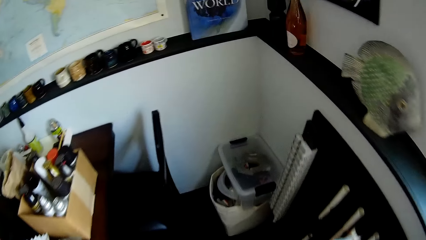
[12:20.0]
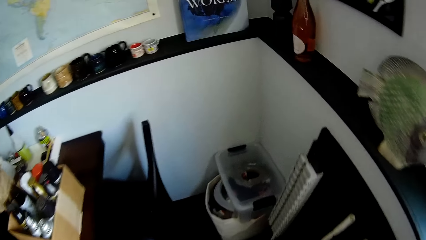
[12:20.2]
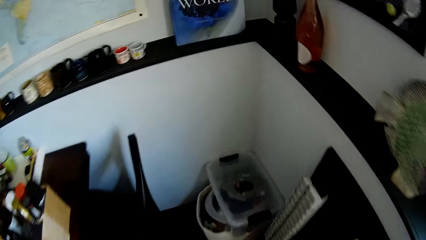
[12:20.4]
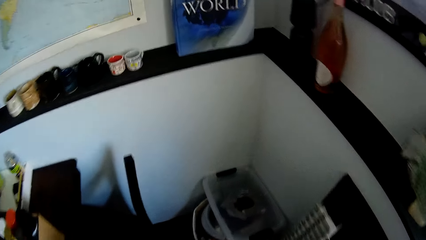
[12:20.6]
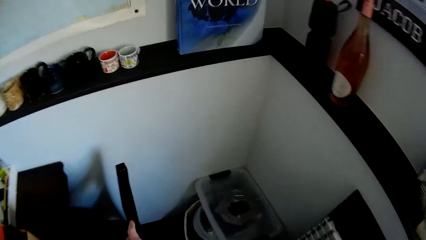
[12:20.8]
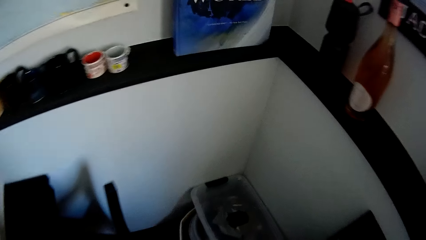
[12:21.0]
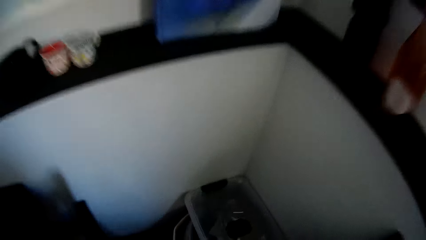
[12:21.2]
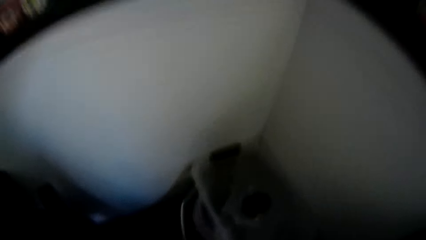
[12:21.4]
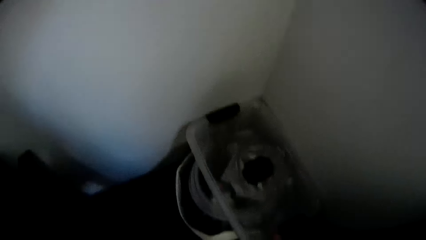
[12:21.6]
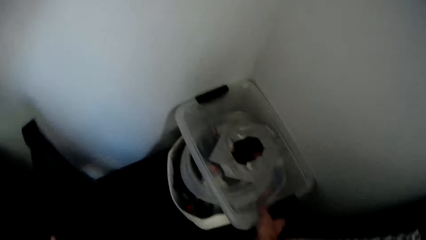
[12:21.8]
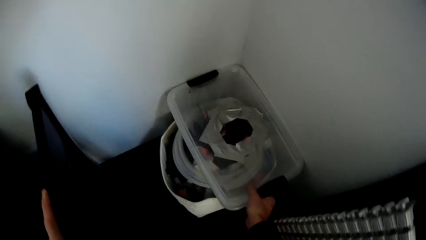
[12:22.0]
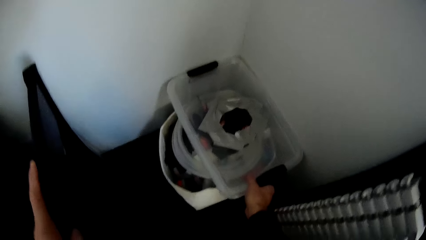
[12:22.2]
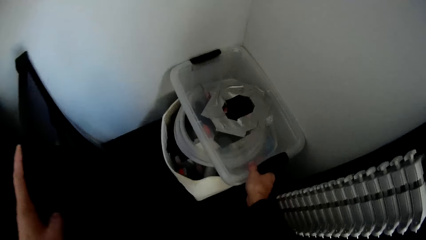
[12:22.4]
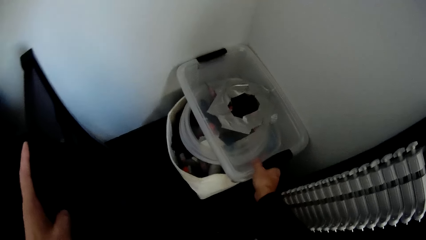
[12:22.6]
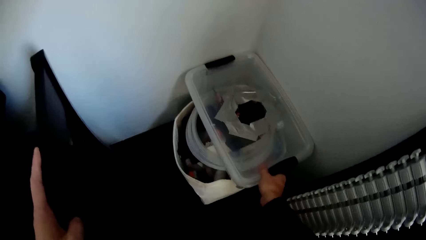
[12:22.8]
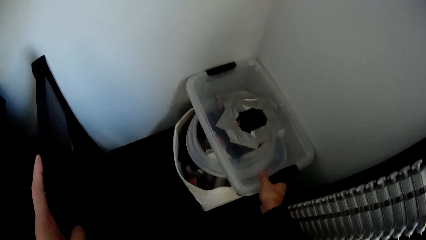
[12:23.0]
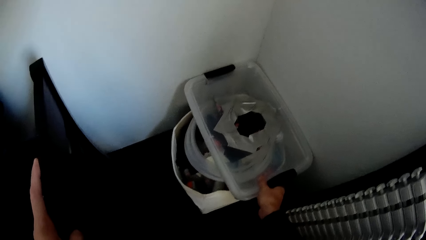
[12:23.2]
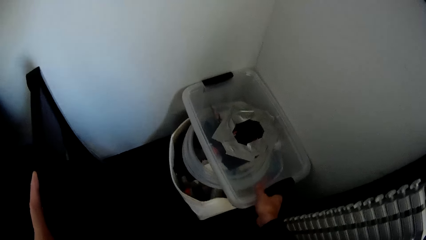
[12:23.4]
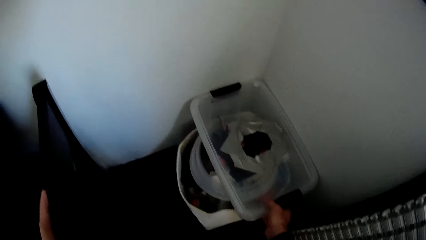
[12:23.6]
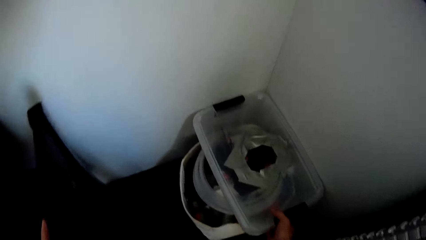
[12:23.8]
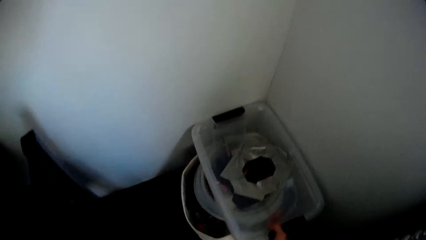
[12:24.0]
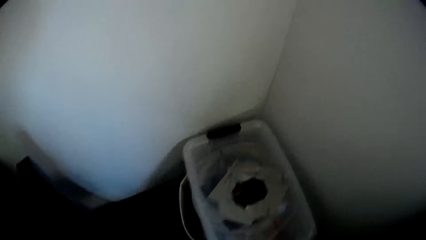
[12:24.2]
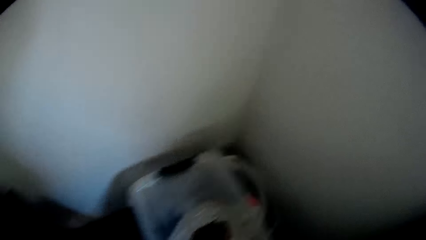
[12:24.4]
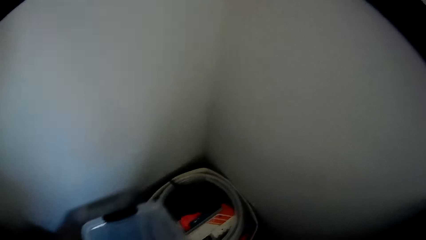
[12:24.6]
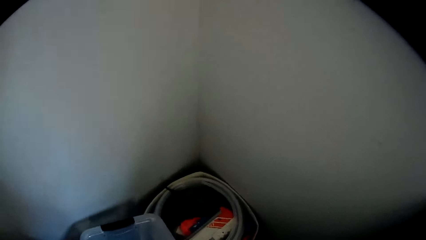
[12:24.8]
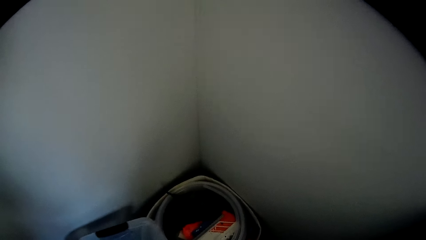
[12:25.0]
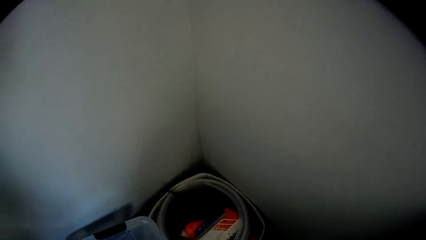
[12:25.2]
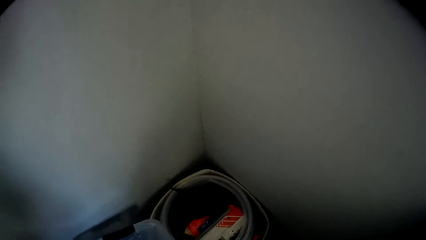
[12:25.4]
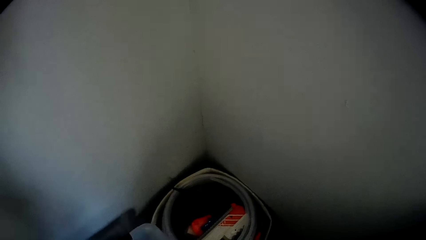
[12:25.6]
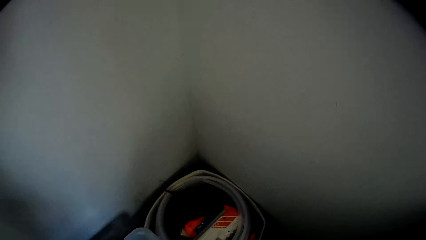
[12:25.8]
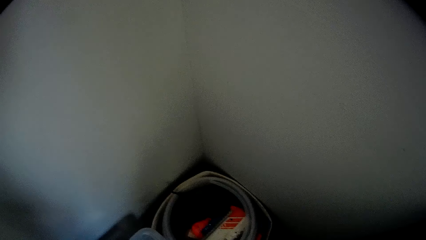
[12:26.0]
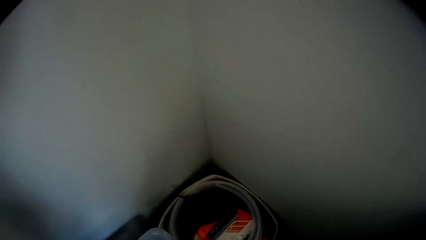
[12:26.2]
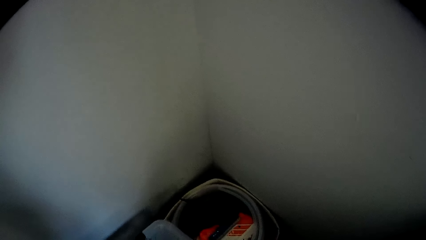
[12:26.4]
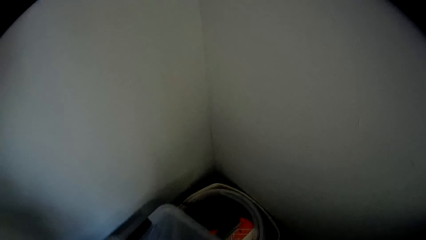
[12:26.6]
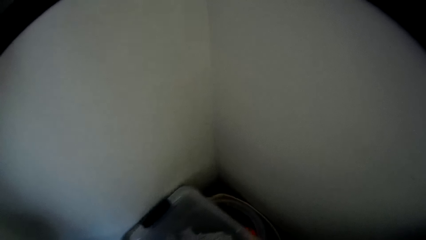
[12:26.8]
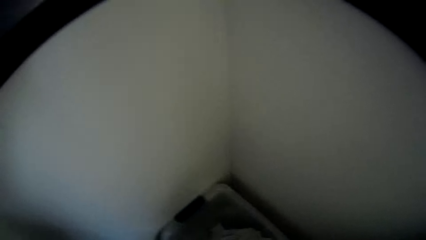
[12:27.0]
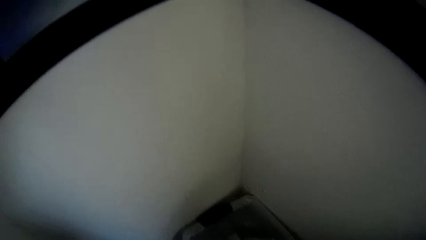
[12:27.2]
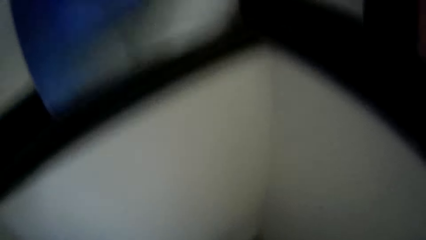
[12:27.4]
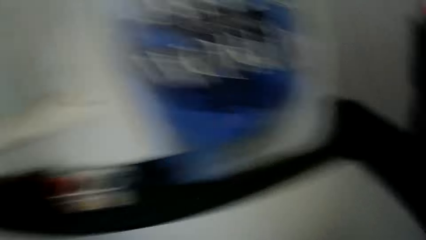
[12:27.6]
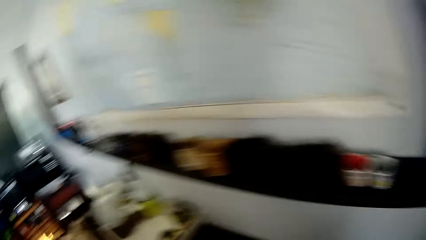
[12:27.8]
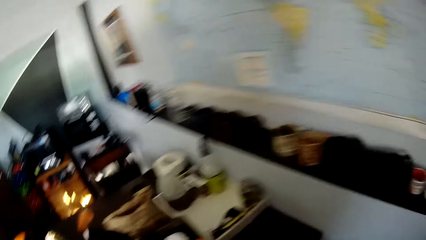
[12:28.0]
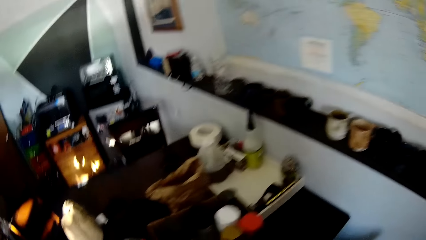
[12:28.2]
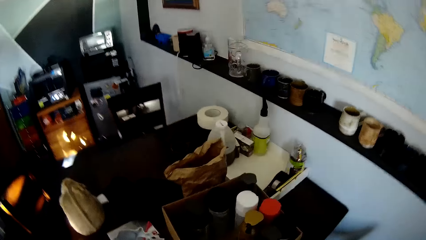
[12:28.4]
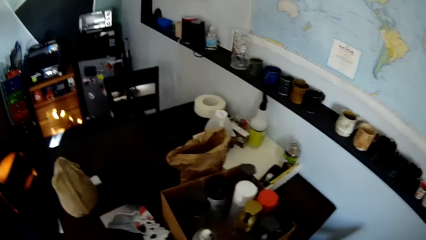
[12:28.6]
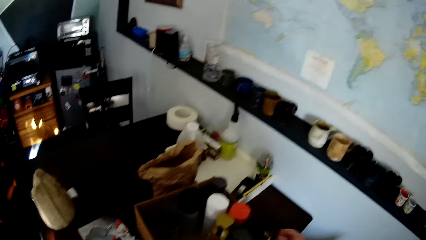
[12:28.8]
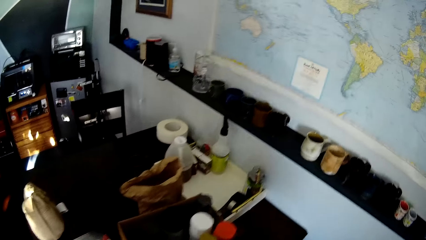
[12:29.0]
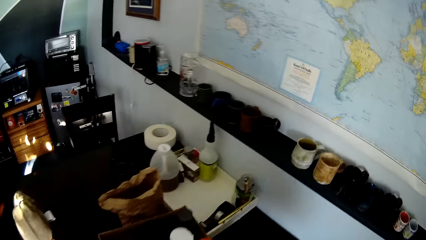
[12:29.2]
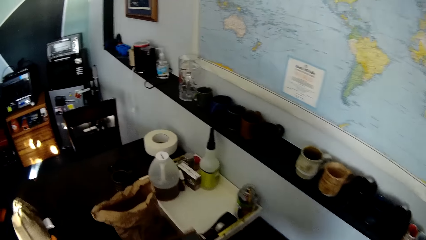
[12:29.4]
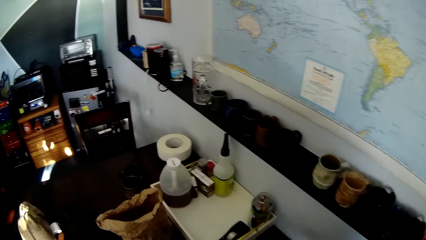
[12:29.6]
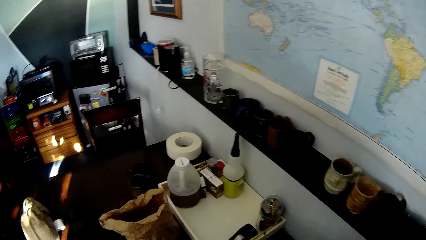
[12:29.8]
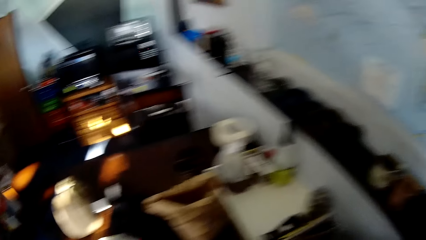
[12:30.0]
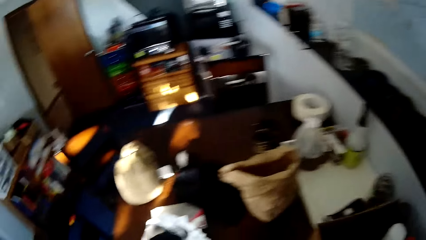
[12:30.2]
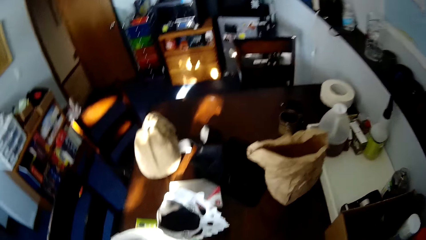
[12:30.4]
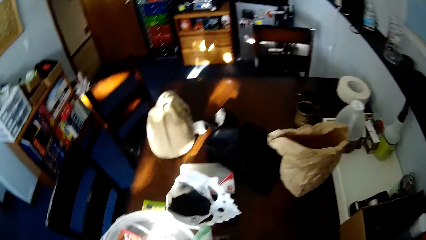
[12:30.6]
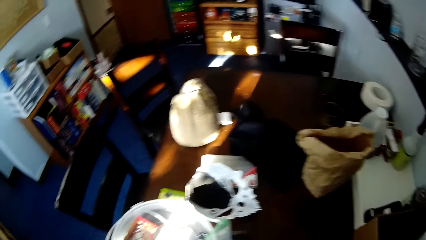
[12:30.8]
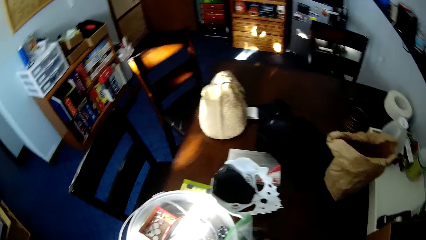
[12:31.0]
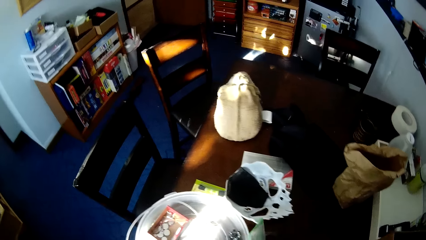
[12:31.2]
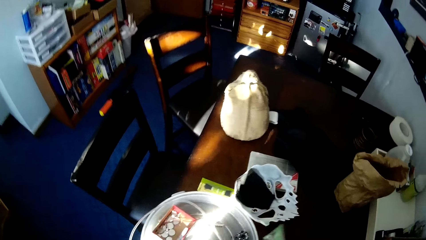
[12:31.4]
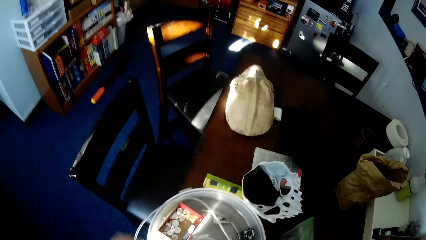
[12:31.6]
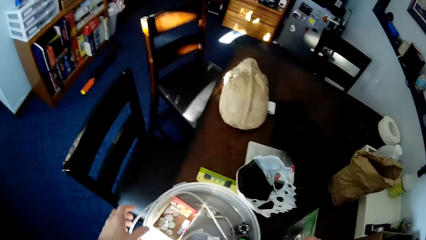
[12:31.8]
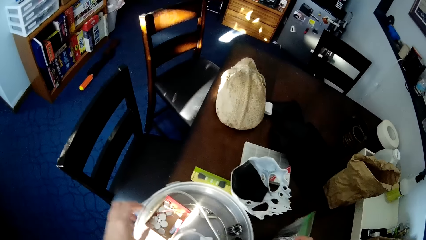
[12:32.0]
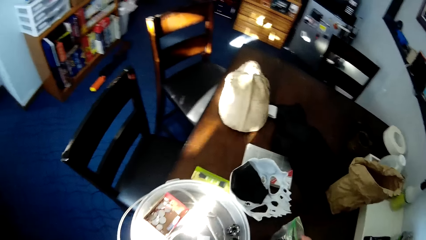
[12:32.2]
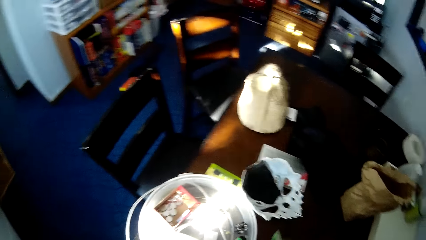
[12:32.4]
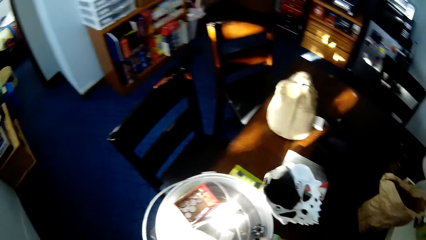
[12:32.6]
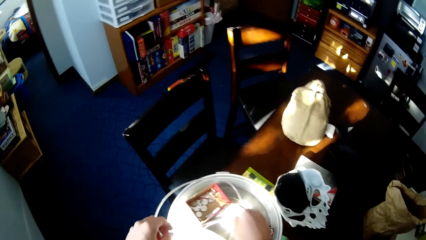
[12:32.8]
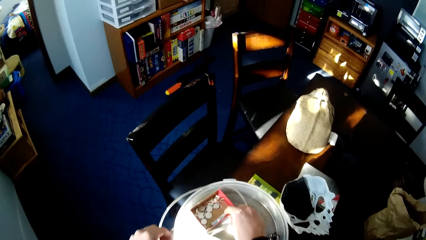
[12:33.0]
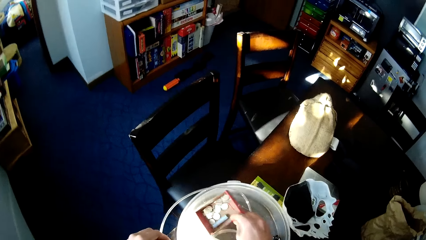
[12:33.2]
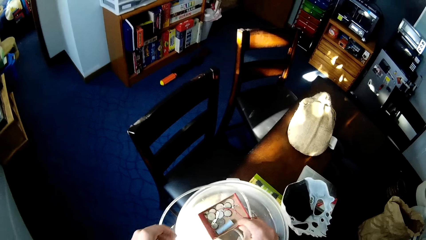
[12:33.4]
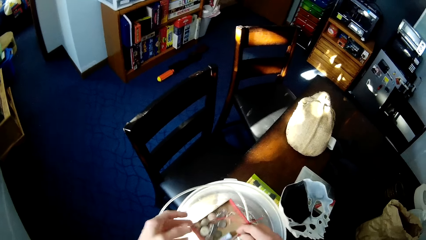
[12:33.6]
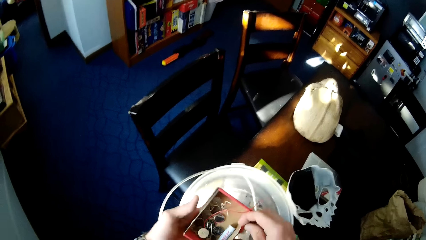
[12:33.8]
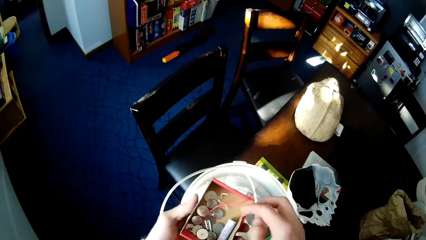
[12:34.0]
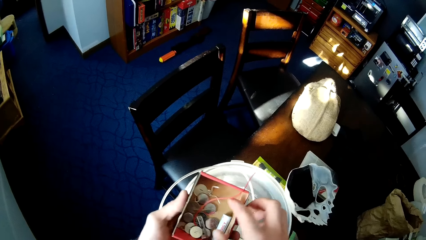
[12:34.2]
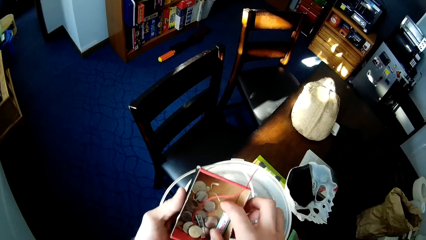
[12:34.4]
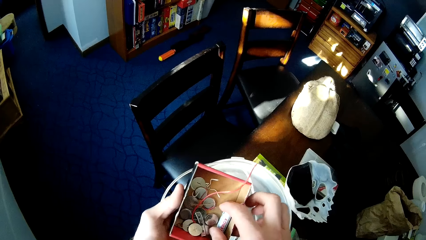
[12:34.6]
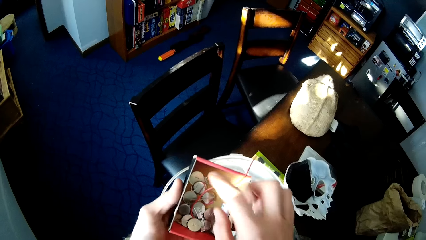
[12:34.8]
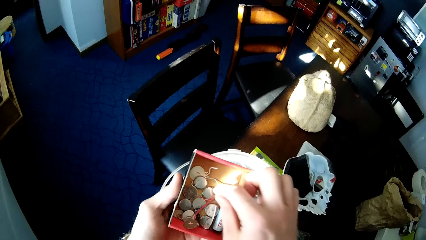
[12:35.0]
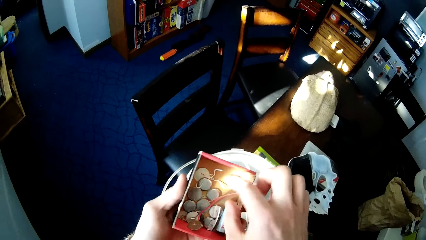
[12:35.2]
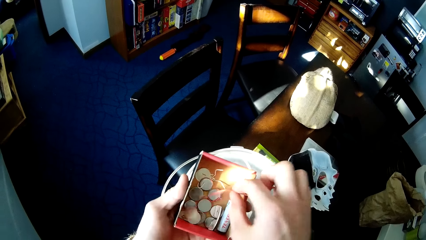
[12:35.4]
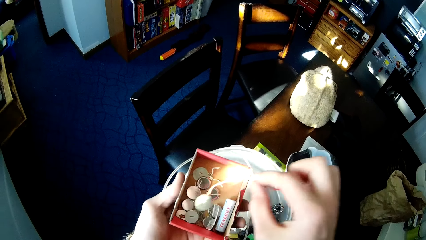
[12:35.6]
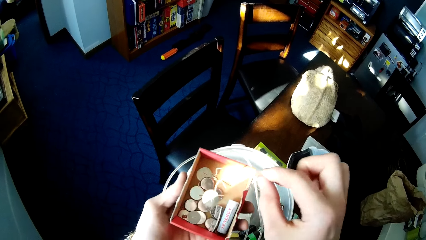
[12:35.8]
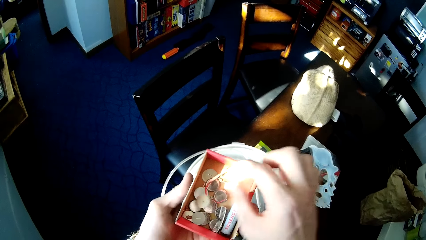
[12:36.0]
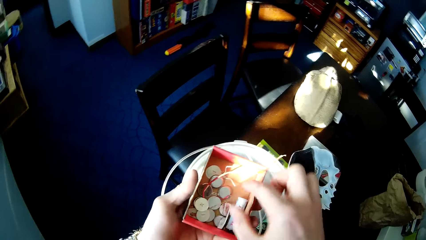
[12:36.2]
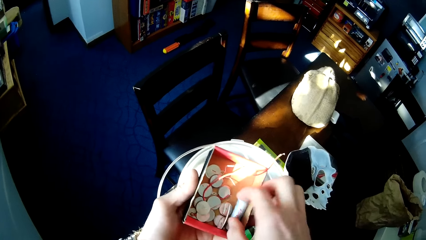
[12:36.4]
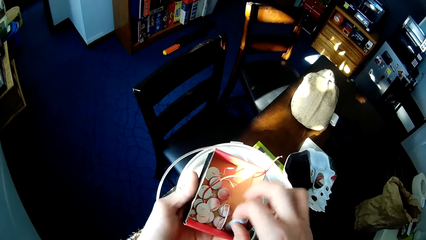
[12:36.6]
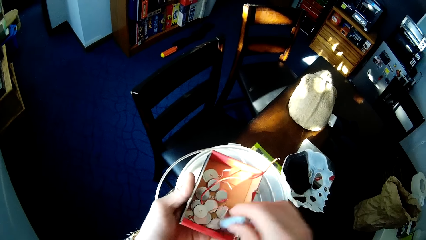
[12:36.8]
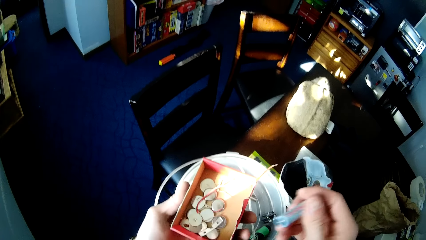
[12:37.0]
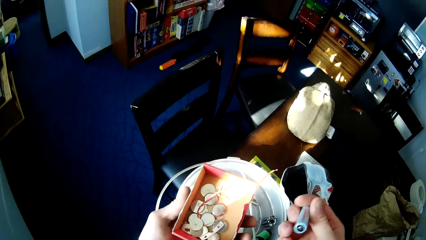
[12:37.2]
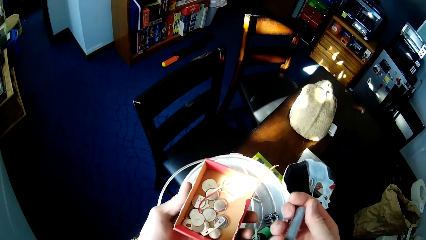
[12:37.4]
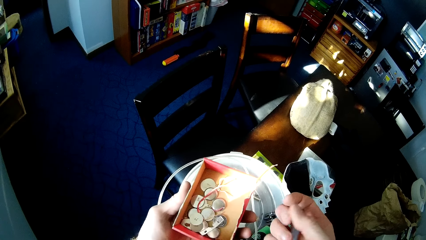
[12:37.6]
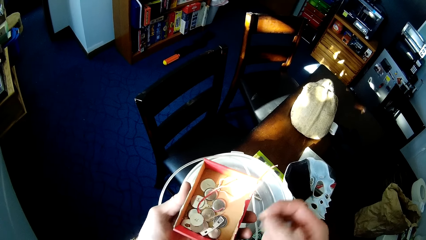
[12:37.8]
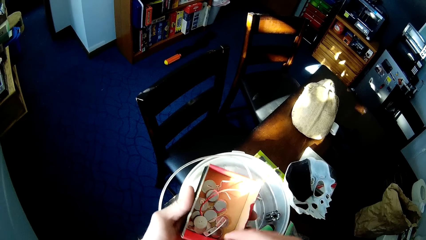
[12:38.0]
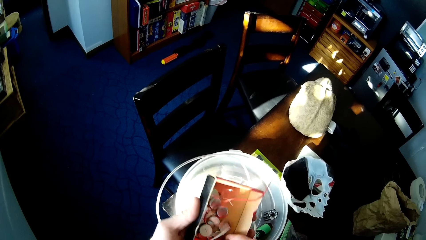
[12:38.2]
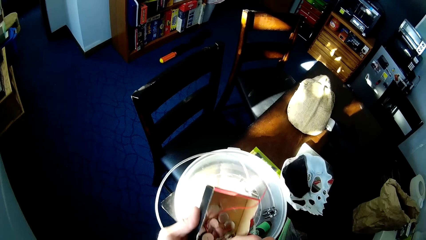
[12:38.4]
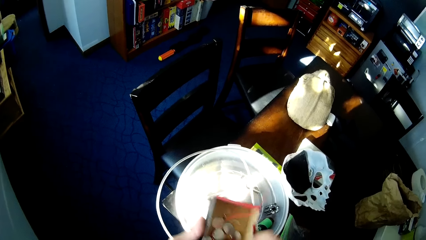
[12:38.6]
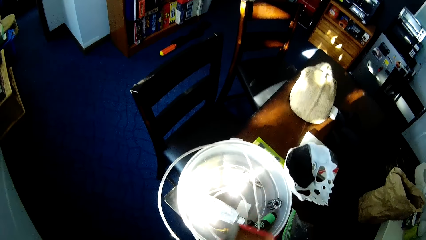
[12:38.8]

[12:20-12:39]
The camera wearer looks for something. They remove the lid of a container with the left hand. They pick up the bucket. They close the container. They walk around the house. They look around the house. They pick a carton from the white plastic lid on the table. They look for something. They take a cufflink from the carton.
